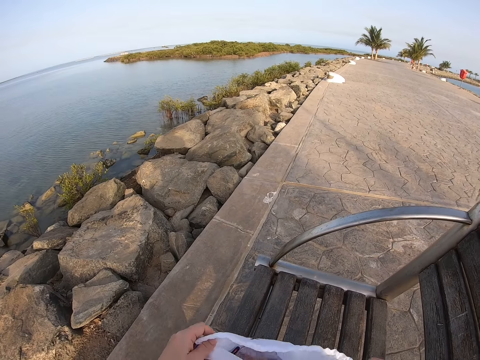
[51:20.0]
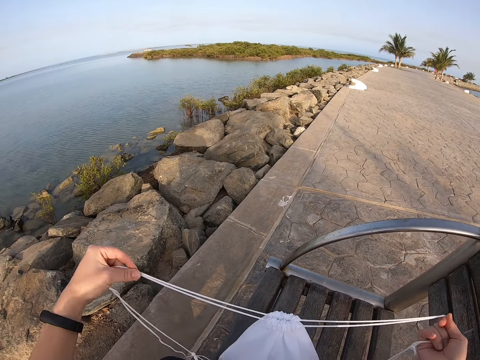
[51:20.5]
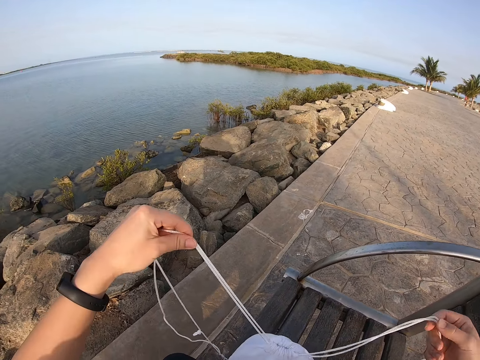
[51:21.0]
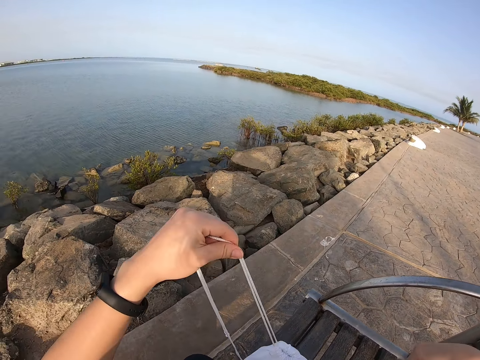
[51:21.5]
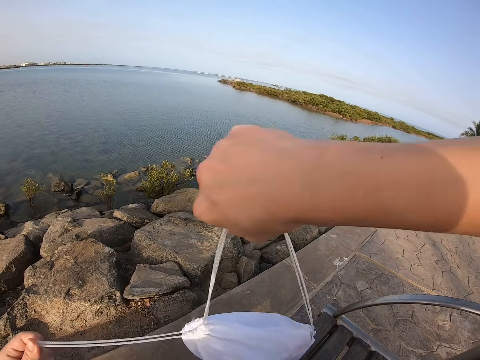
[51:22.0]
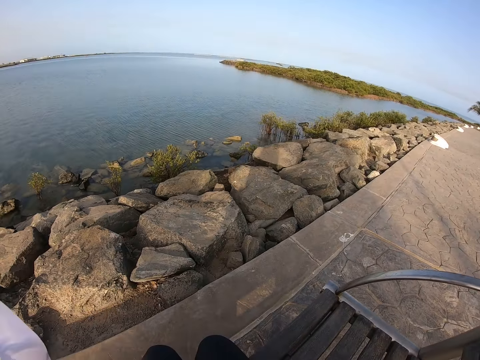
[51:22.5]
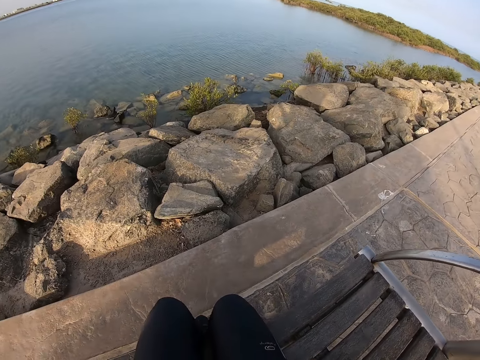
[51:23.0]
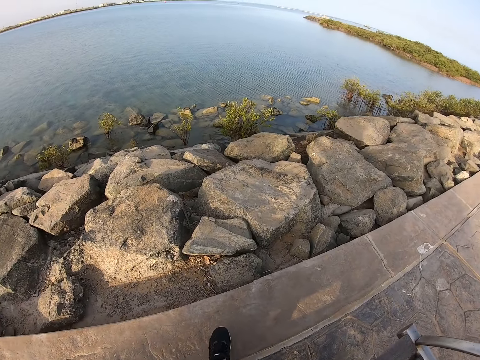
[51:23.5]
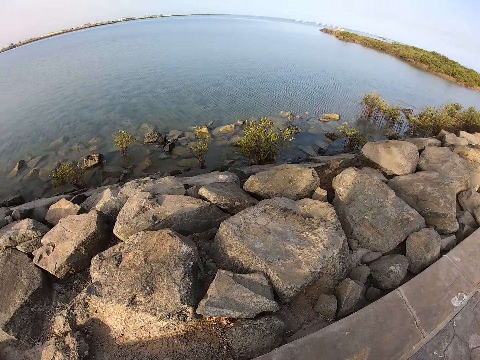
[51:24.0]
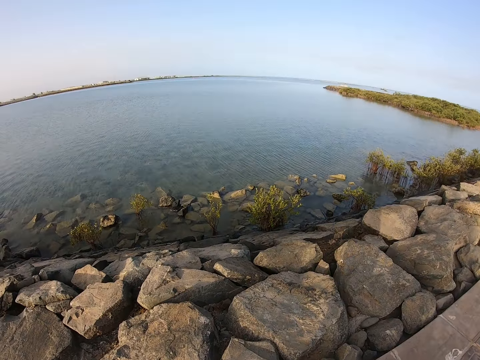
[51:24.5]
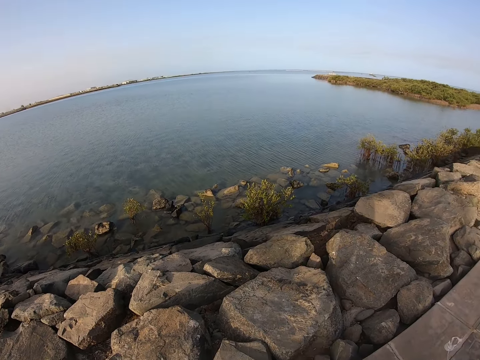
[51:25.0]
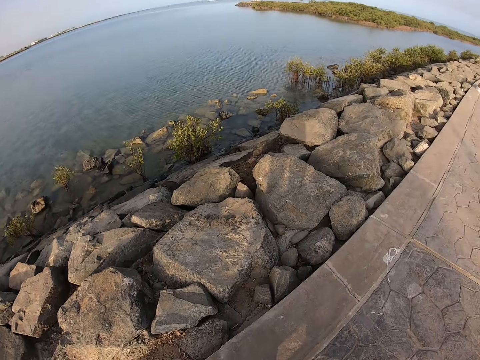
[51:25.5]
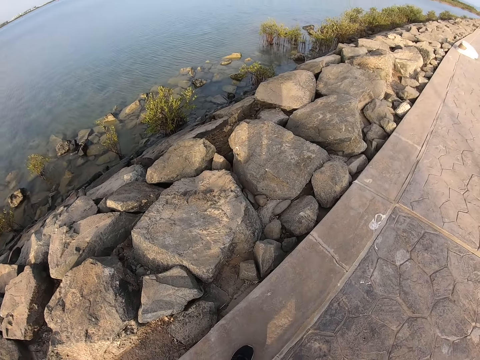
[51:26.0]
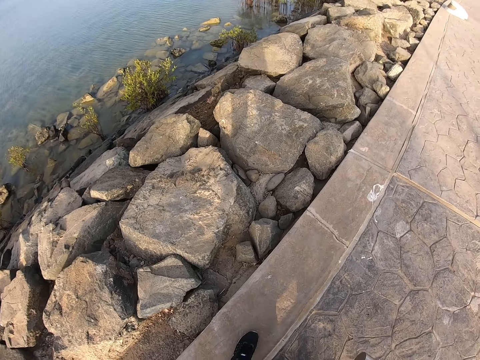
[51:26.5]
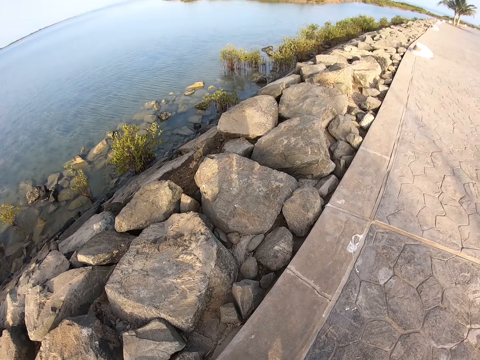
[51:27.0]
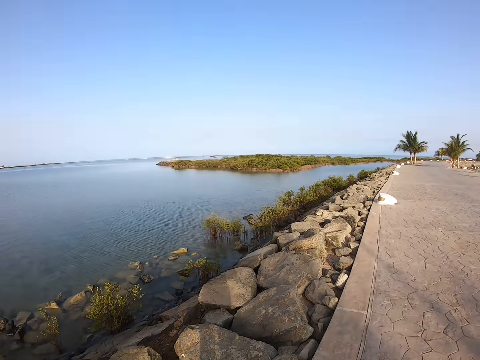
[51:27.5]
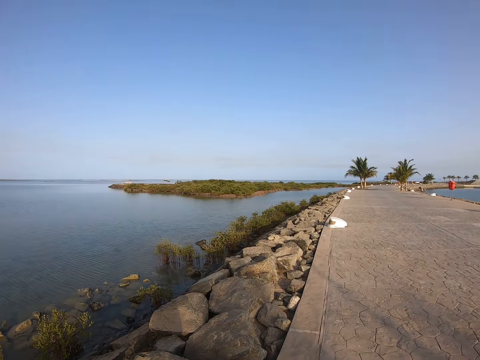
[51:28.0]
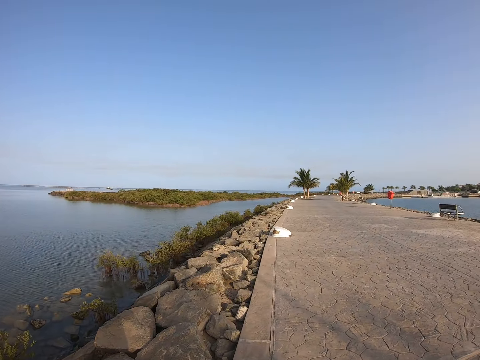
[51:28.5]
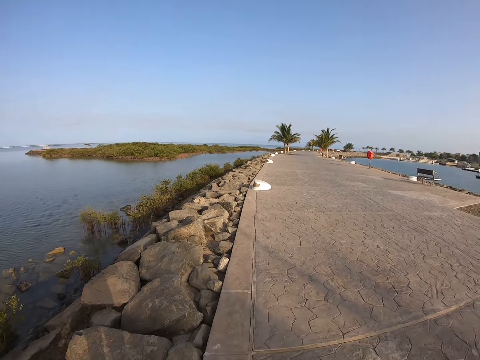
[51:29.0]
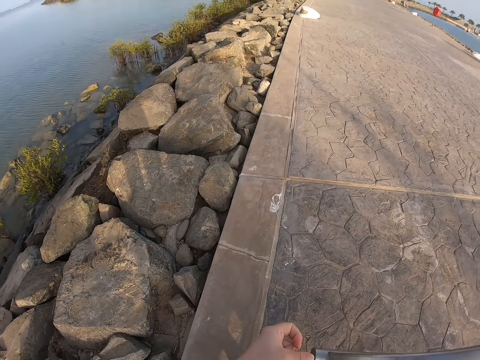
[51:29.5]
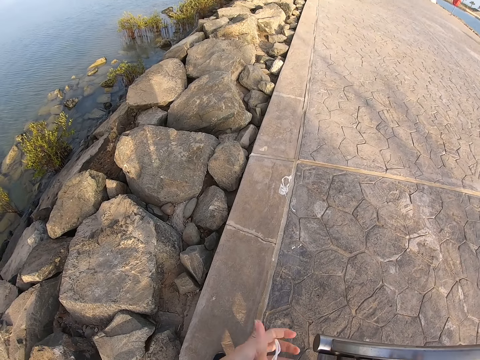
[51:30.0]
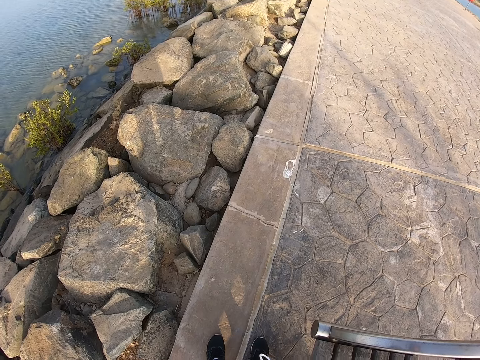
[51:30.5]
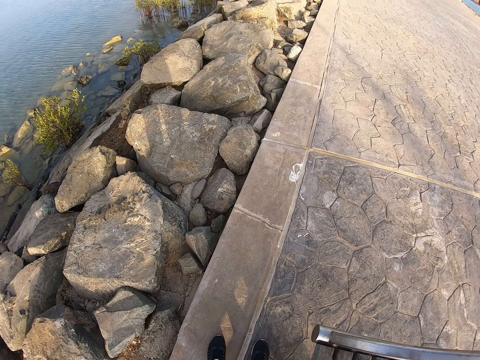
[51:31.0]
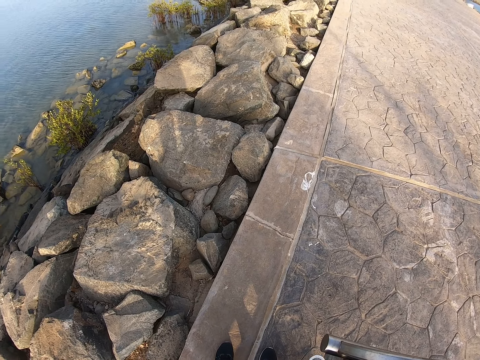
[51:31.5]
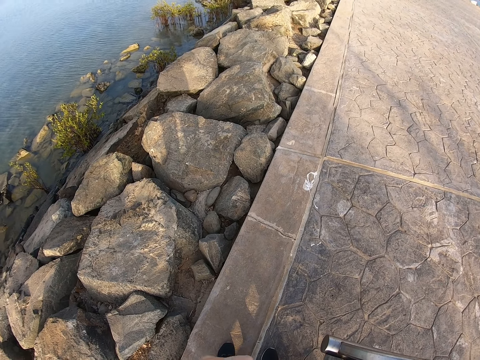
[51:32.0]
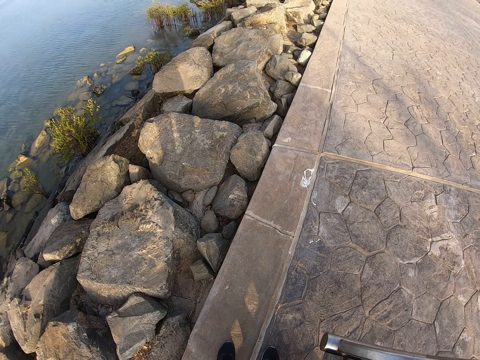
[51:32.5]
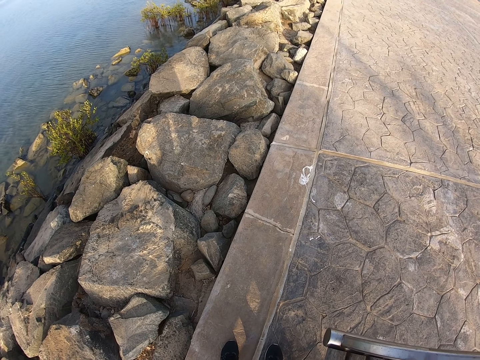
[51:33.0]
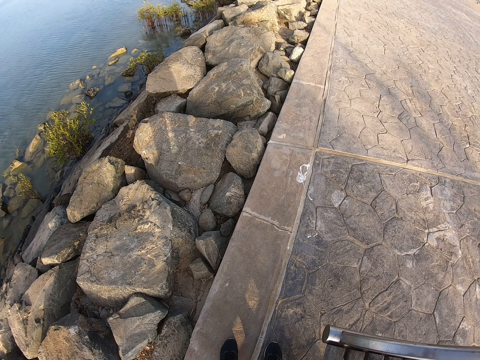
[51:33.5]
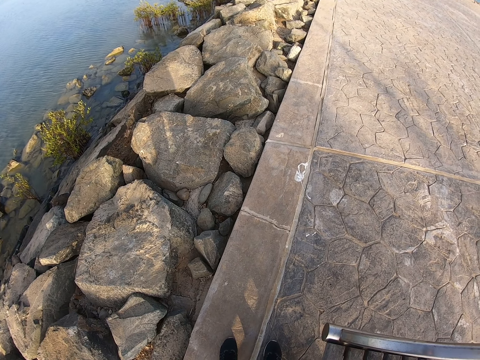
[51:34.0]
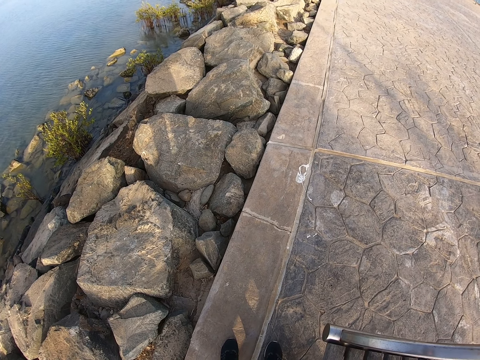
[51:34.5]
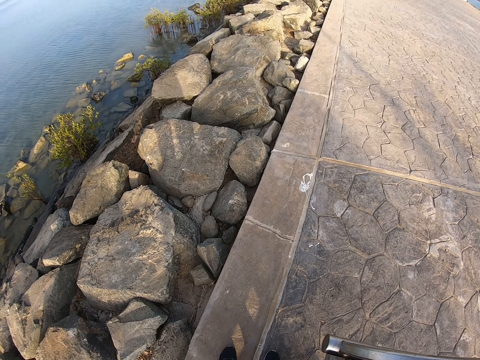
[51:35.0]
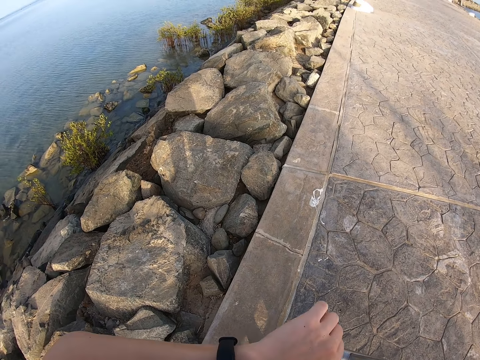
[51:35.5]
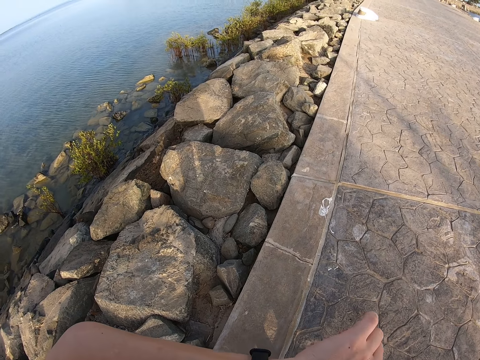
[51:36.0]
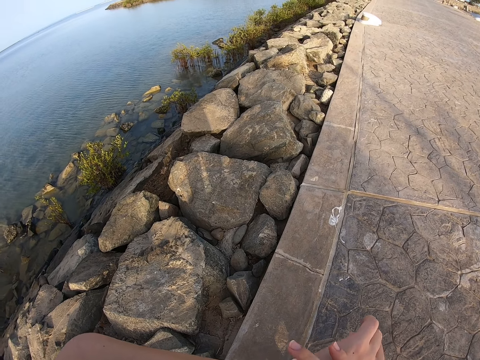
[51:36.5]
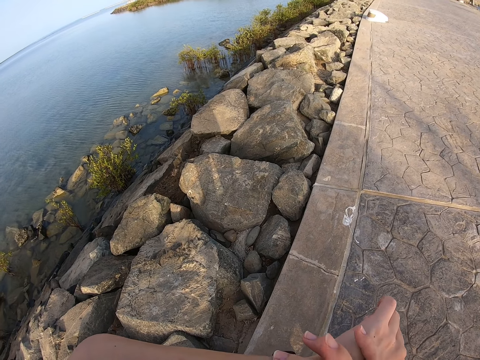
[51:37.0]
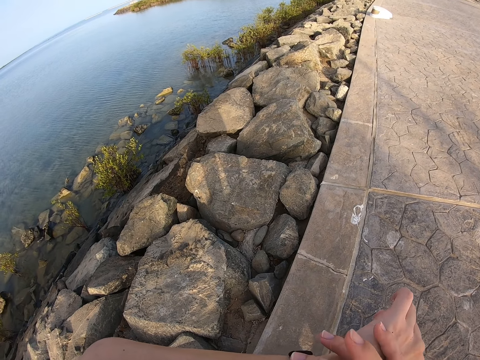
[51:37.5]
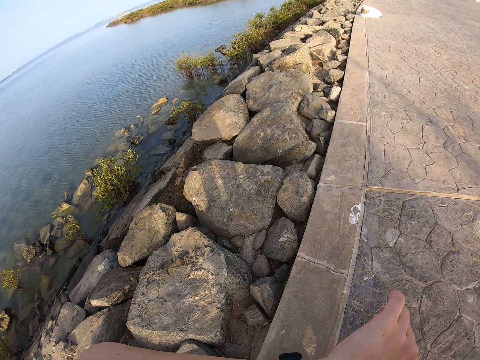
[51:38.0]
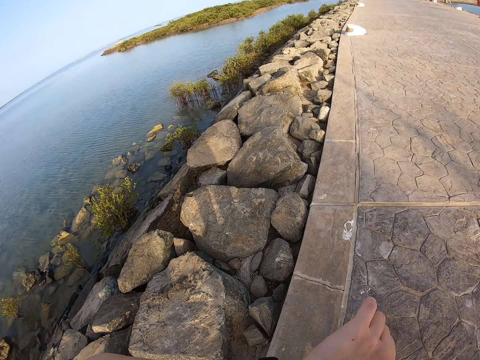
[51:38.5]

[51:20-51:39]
The camera wearer closes the bag. They tighten the bag ropes. They wear the bag. They stand up. They look around. They move around. They tie the bag. They adjust the trouser. They look at the wrist watch.

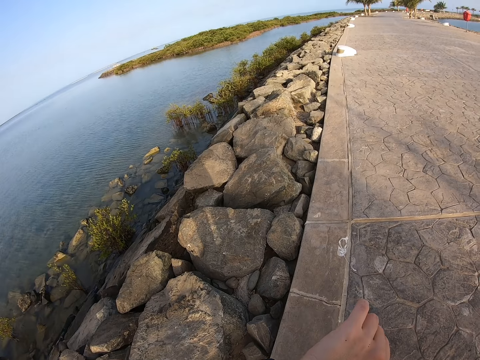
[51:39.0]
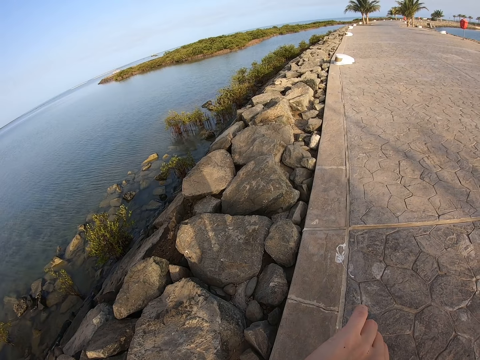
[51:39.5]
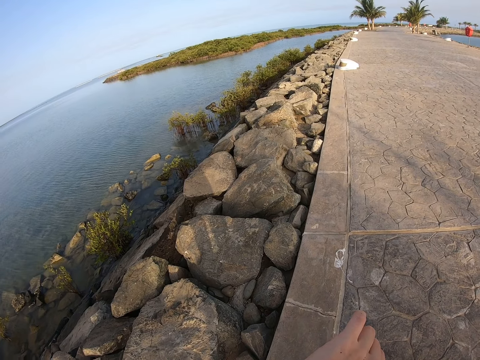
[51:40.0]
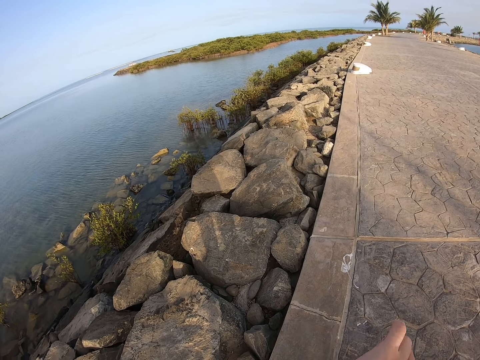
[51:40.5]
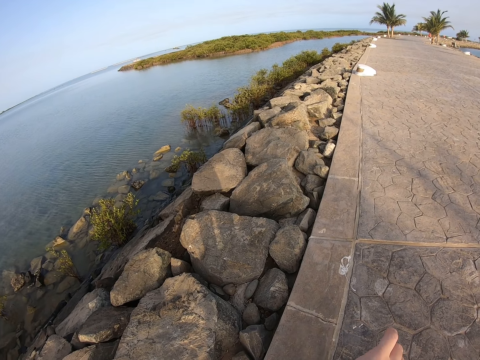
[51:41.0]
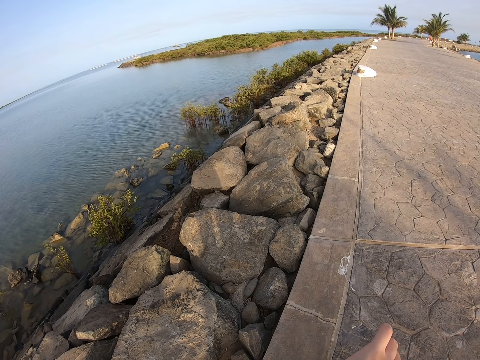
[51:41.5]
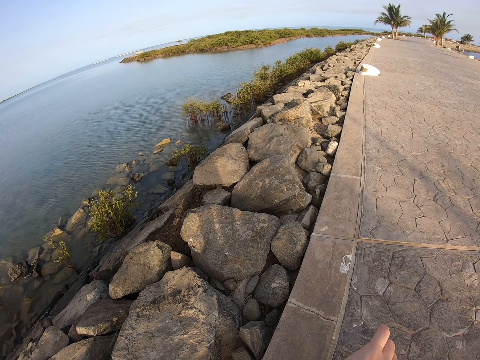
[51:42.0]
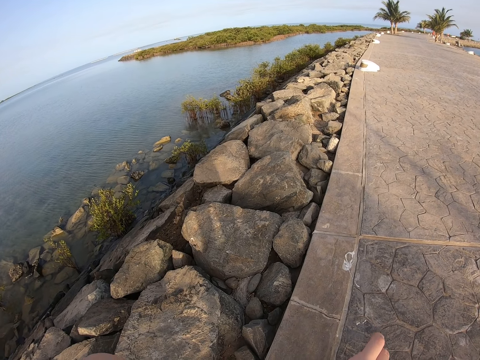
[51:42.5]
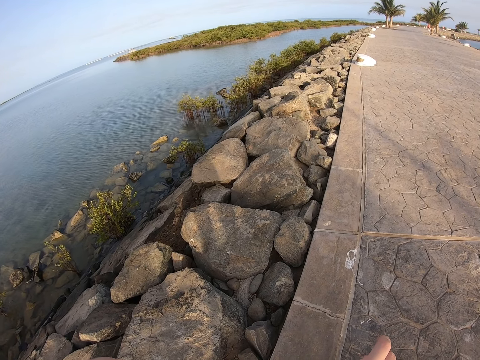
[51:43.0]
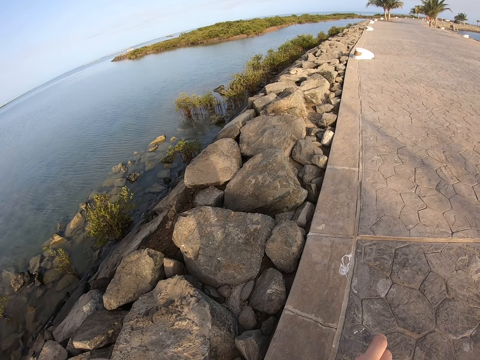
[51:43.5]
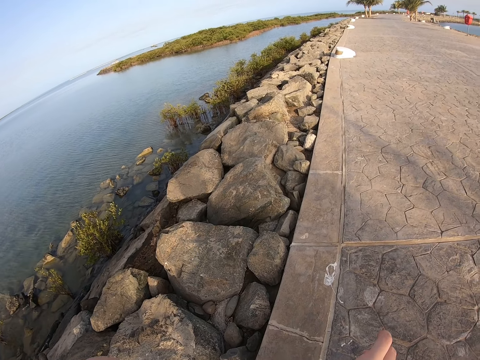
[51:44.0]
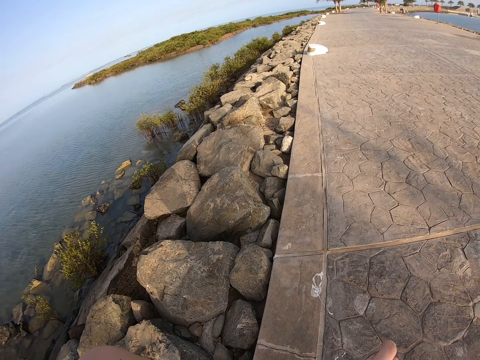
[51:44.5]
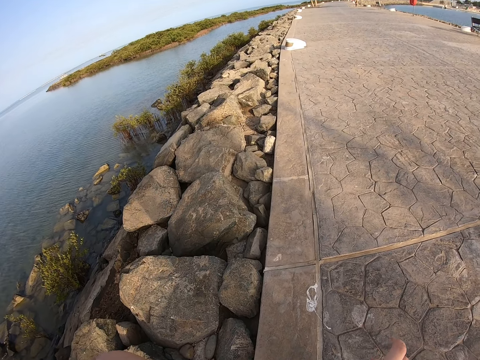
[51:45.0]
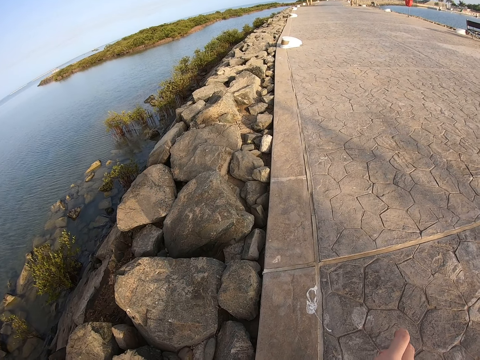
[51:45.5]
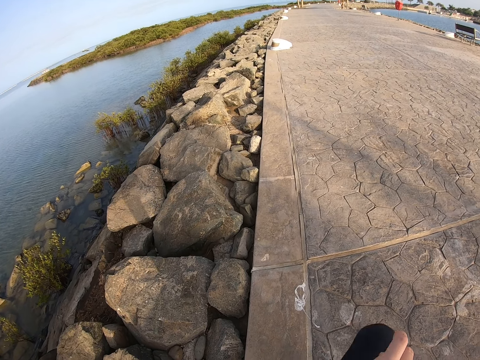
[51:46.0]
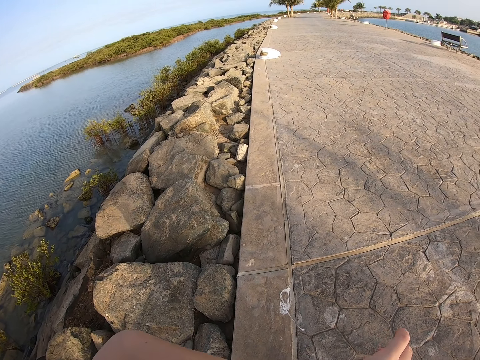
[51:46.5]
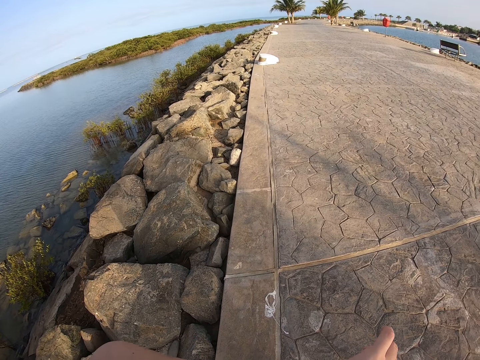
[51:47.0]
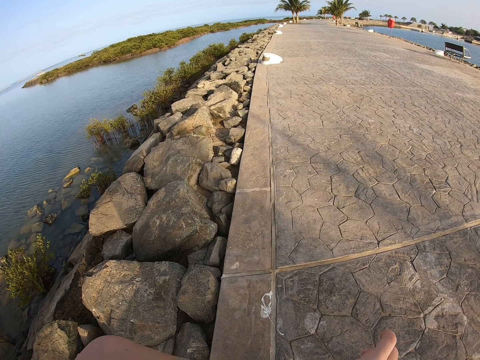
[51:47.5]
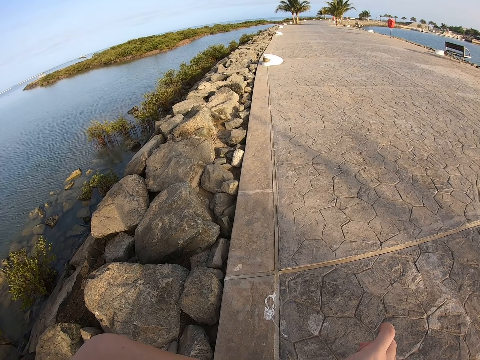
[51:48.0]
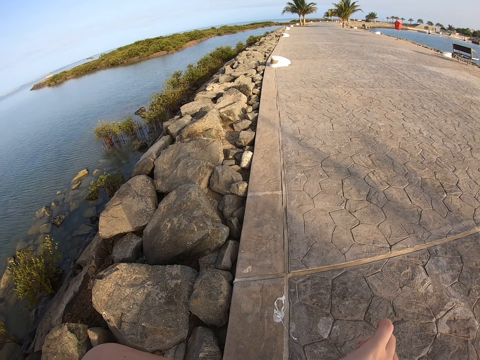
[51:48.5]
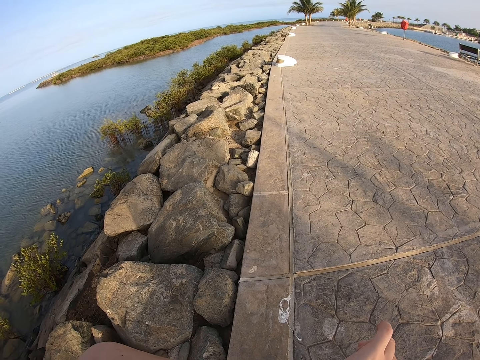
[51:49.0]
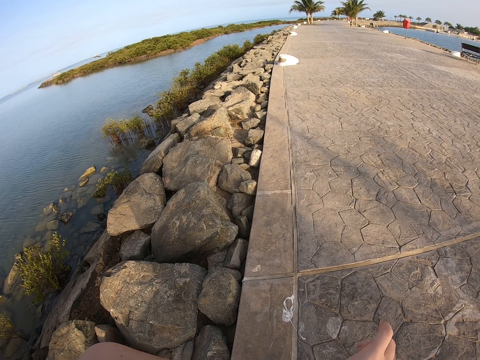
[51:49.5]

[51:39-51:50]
The camera wearer jogs forward.
